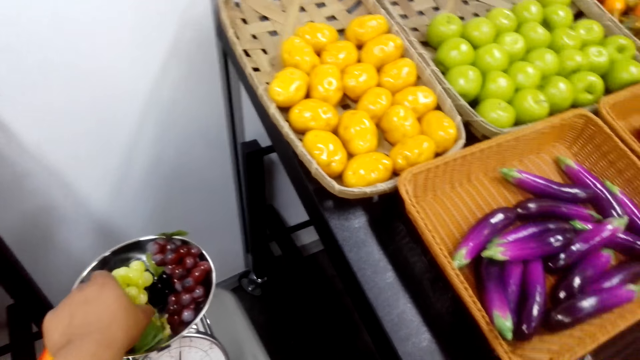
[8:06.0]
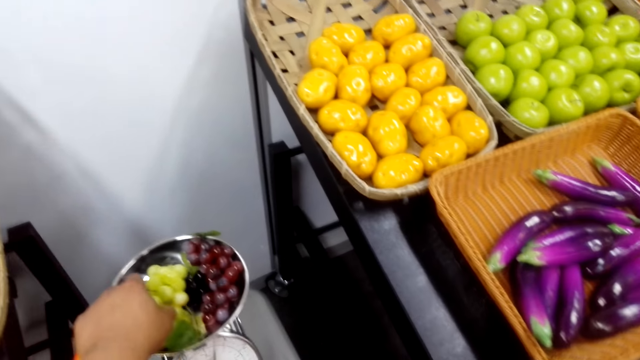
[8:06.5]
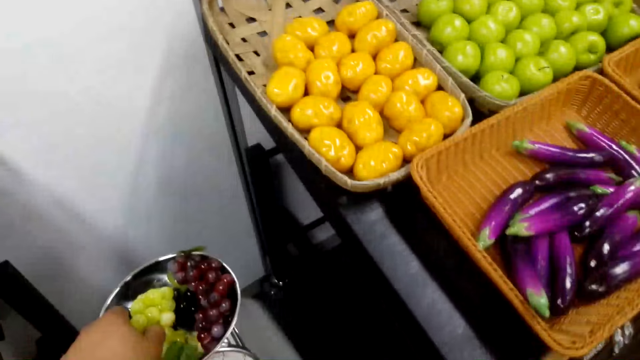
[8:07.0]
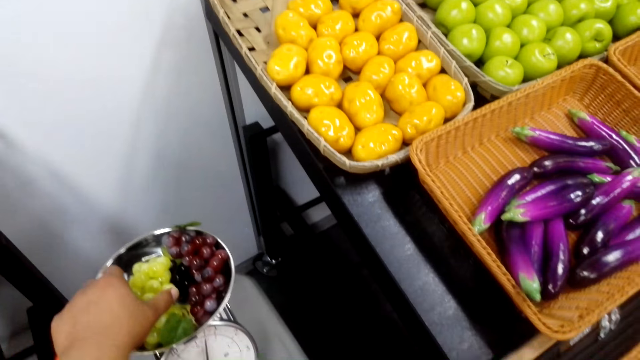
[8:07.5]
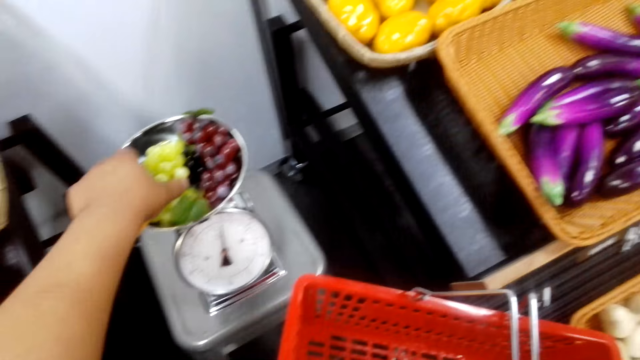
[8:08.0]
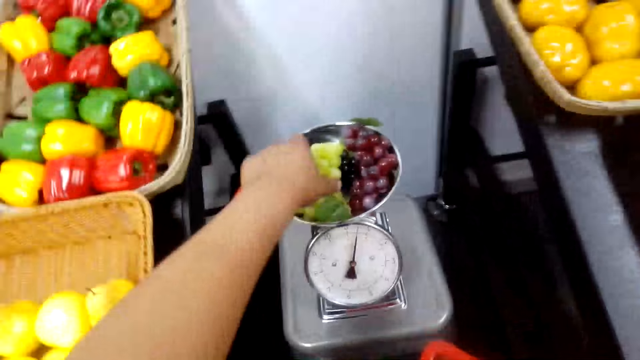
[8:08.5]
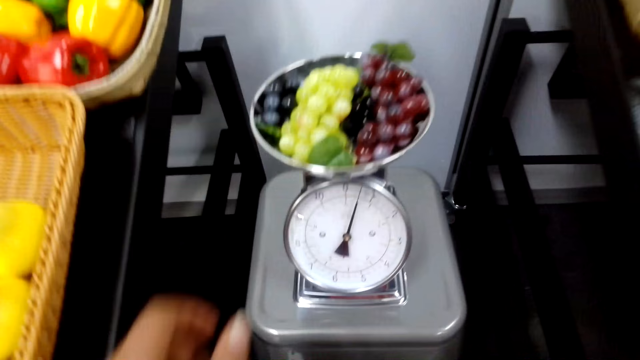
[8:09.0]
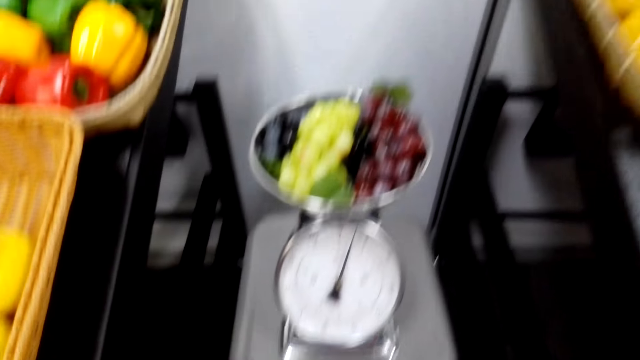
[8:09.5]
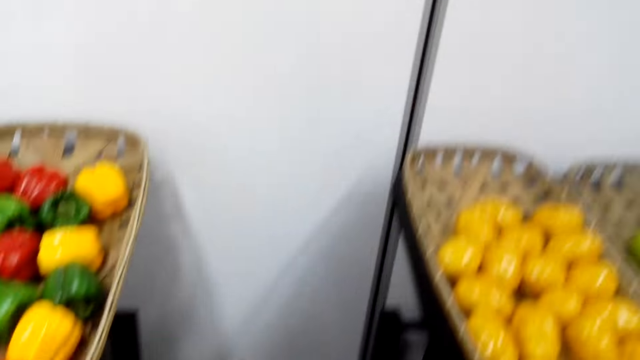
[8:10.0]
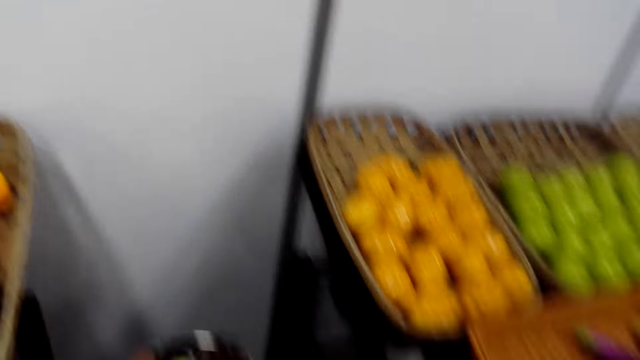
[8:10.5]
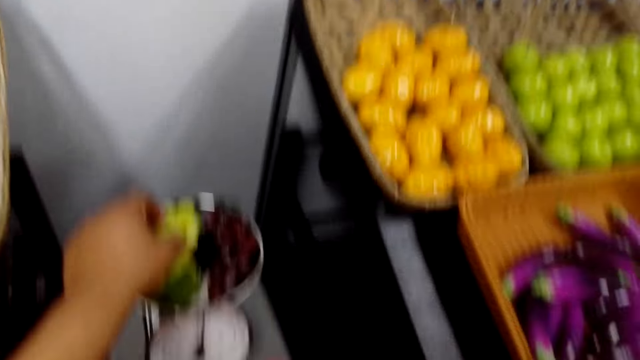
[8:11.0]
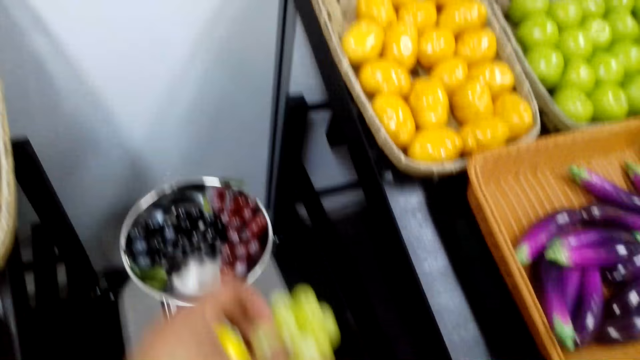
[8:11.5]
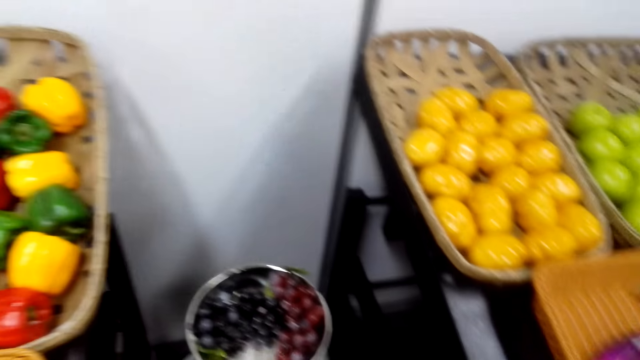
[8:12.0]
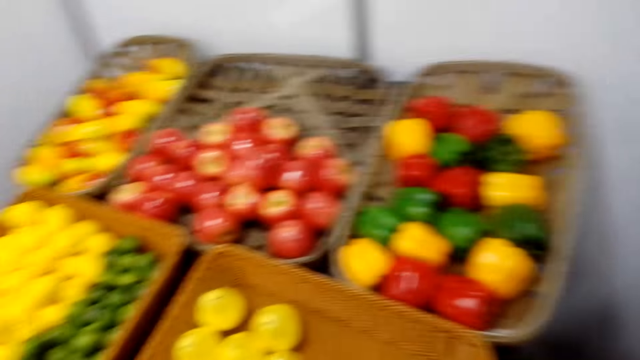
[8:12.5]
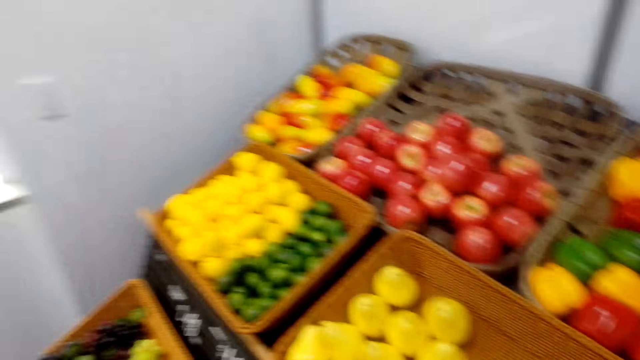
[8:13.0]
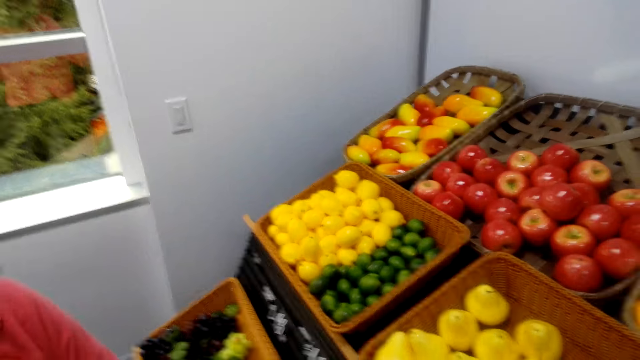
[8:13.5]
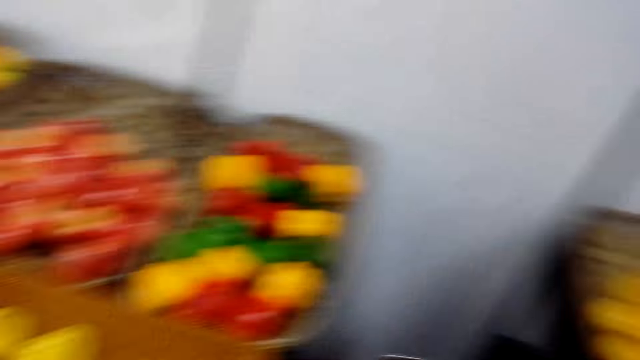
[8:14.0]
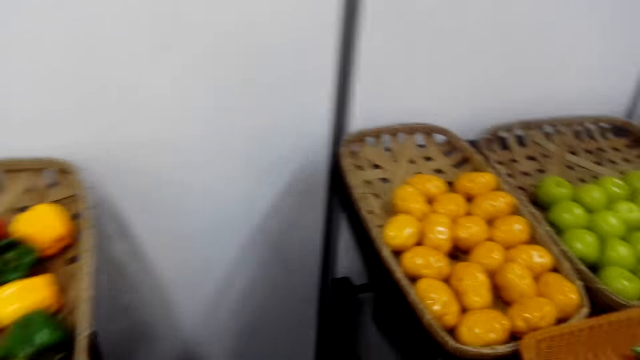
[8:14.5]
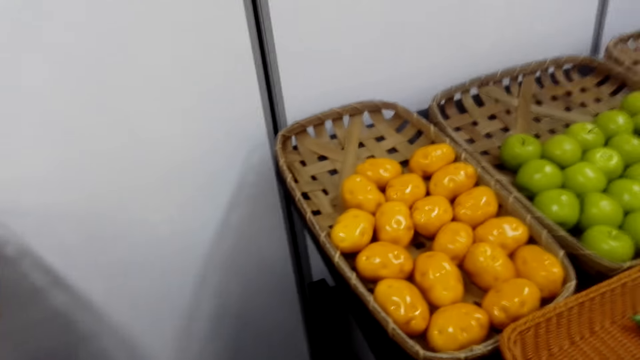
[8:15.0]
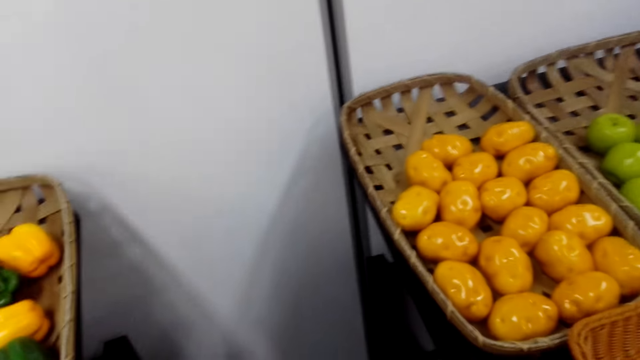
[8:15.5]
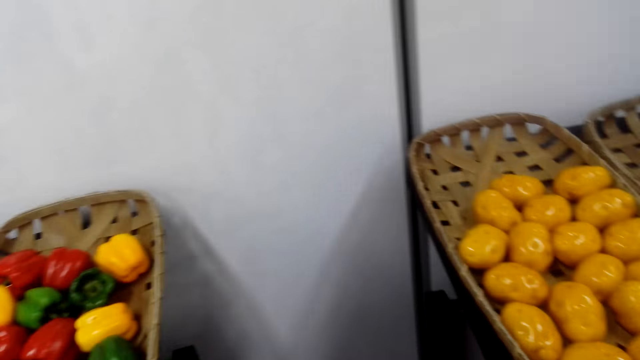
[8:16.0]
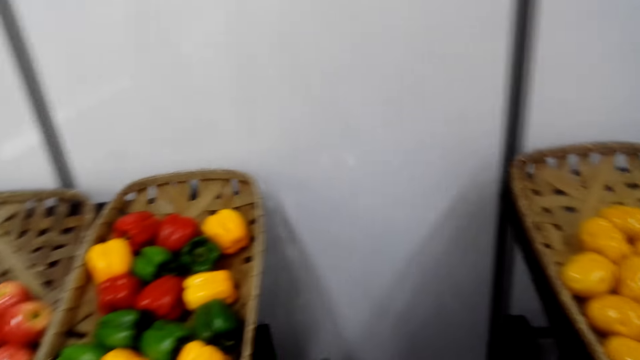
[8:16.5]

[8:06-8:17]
A woman talks with the camera wearer. The camera wearer touches the grapes. They pick the grapes. The woman talks with the camera wearer. The camera wearer talks with the woman. They take the grapes. The woman talks with the camera wearer. The camera wearer puts the grapes in the basket. They talk with the woman. They look at the fruits. The woman talks with the camera wearer. The camera wearer talks with the woman. They take the grapes.

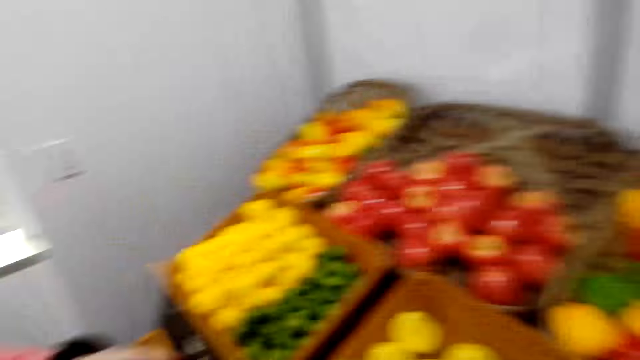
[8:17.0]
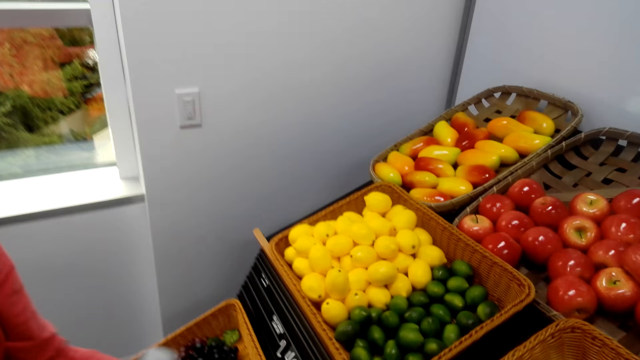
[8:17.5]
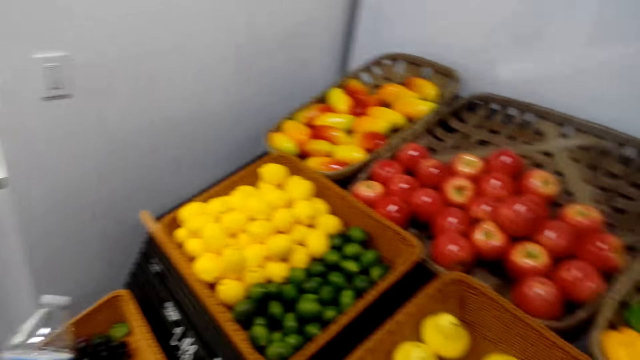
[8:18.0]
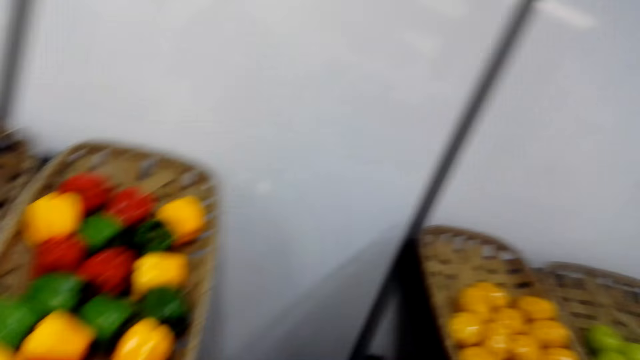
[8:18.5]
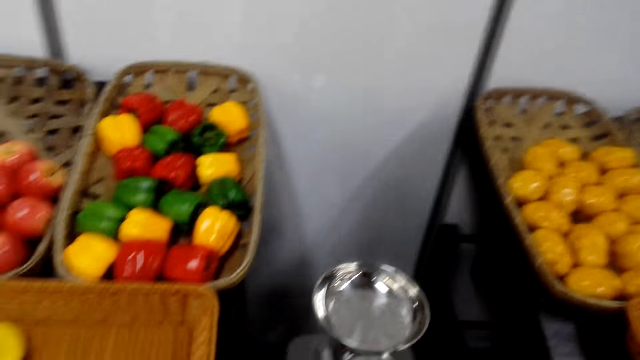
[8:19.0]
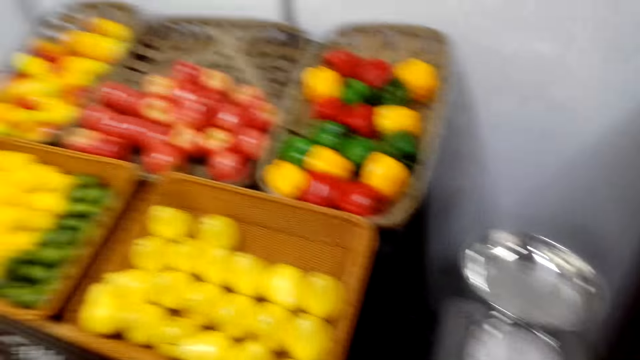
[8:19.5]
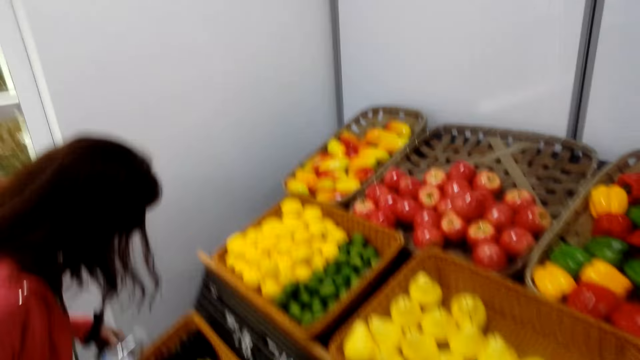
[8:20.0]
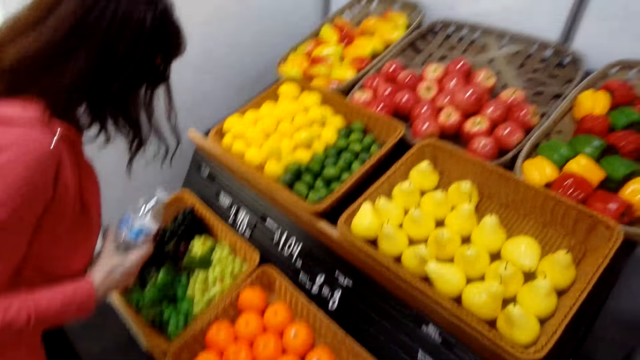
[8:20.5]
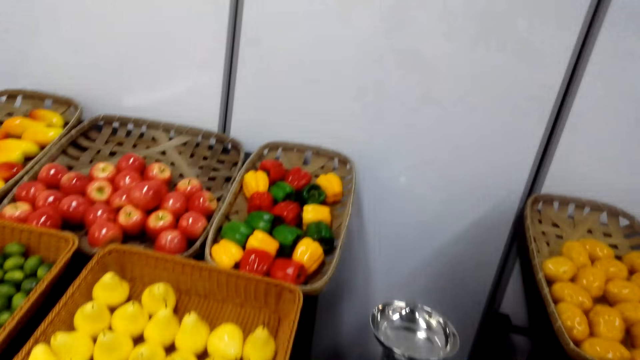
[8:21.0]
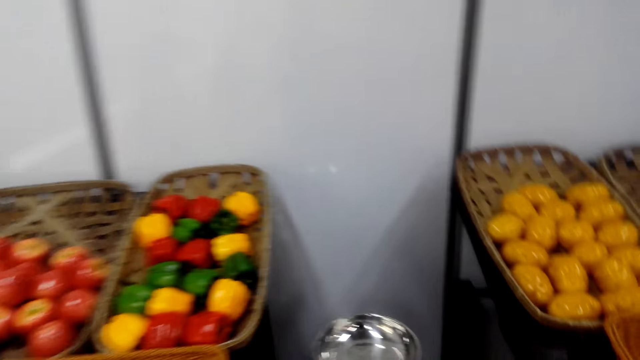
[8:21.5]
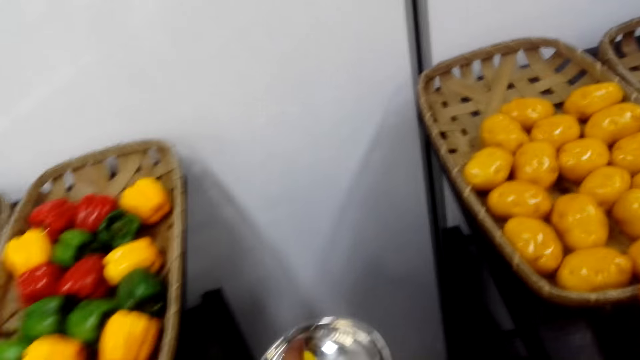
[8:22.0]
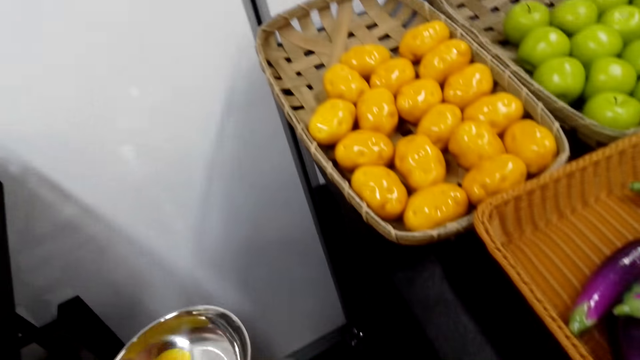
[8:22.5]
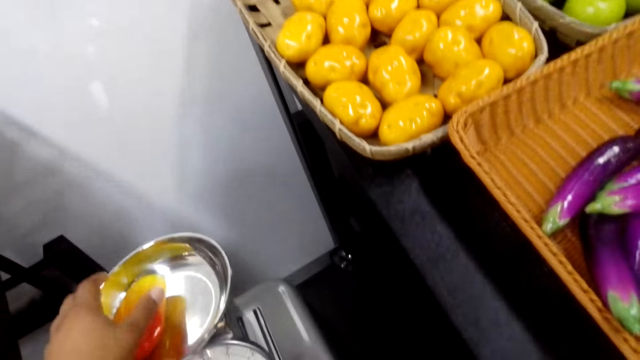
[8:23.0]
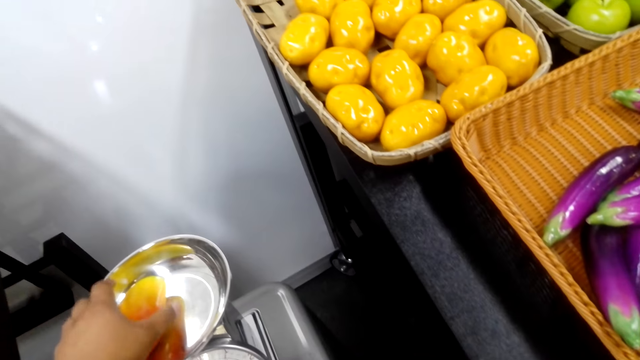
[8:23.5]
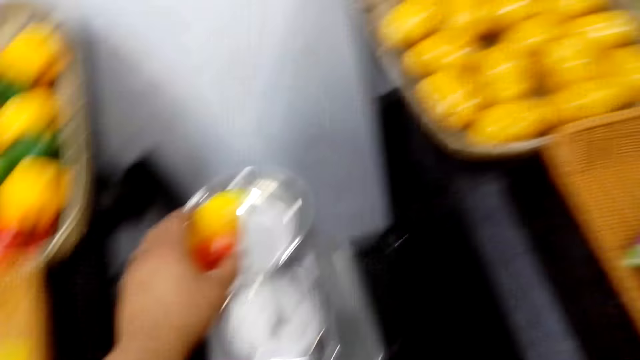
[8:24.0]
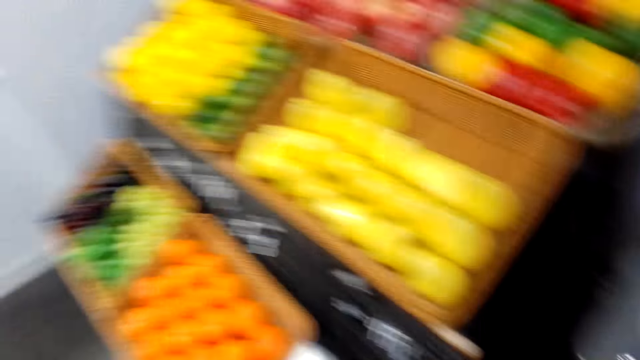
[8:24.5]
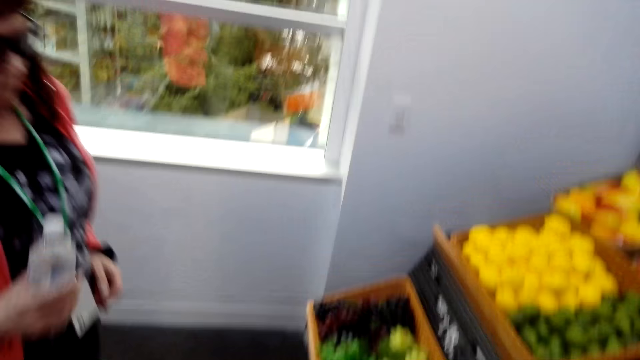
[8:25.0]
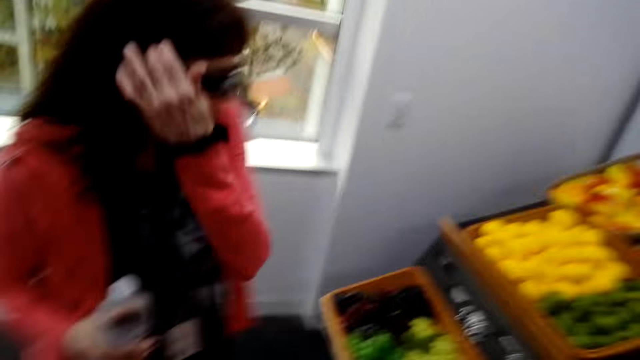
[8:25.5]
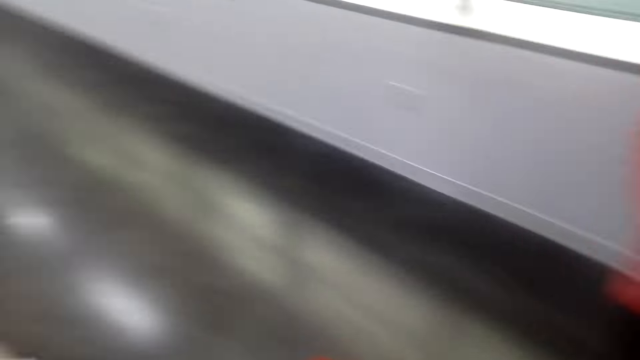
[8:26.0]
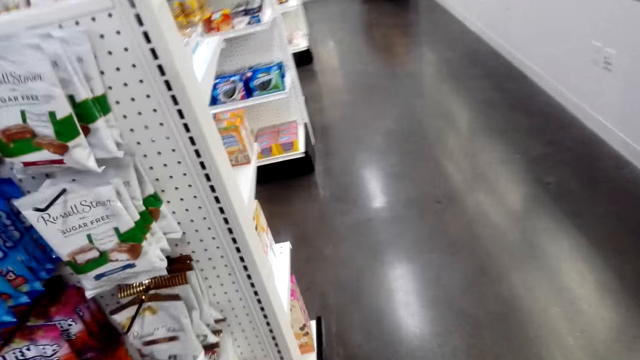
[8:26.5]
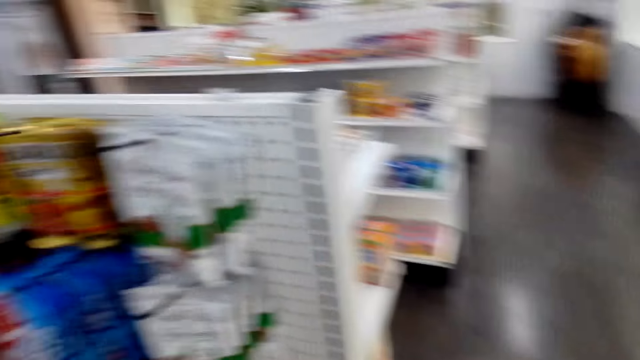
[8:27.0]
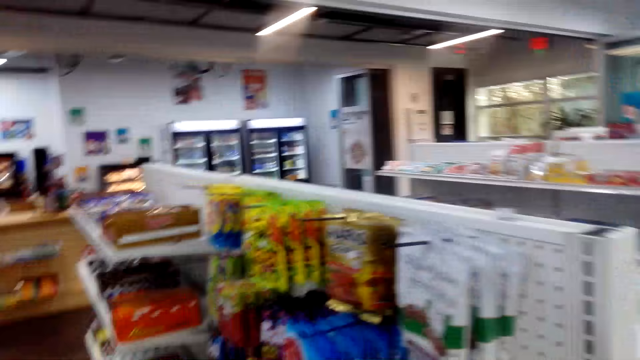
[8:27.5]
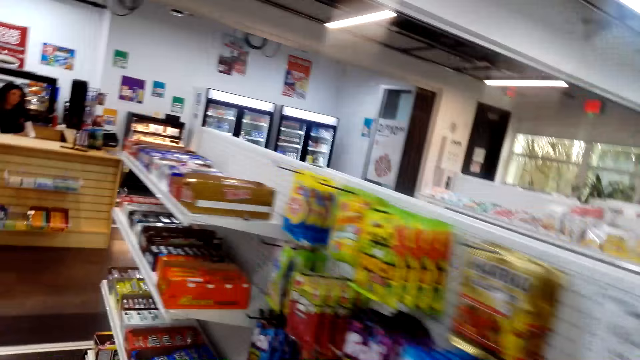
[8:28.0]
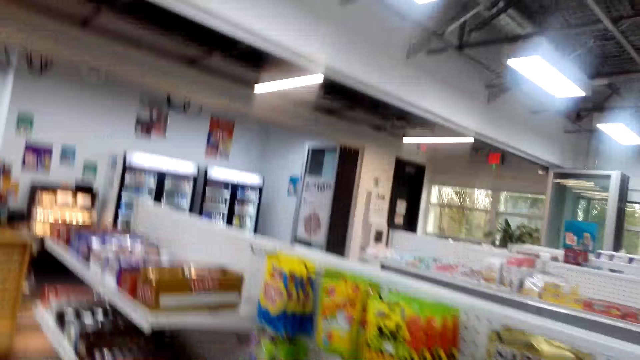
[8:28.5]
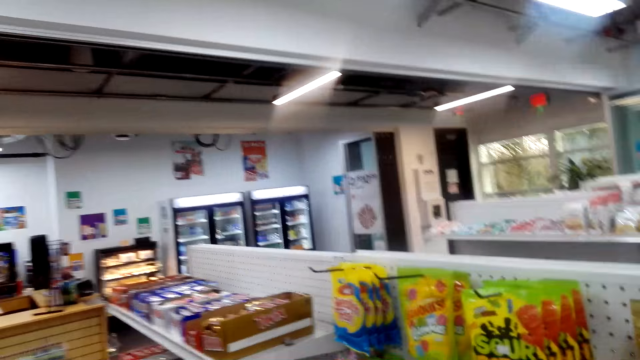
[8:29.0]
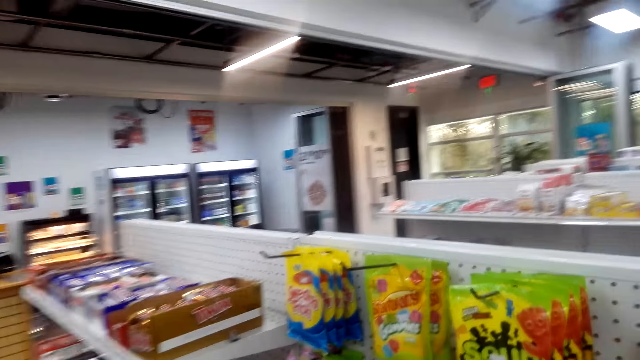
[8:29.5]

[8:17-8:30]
The camera wearer moves beside the fruits. A woman laughs. The woman talks with the camera wearer. The camera wearer looks at the fruits. They talk with the woman. They put a mango on the scale. The woman talks with the camera wearer and puts the mango on the weighing scale. The camera wearer takes the mango. The woman picks the mango. The camera wearer talks with the woman. They walk in the store. The woman talks with the camera wearer. The camera wearer talks with the woman.
